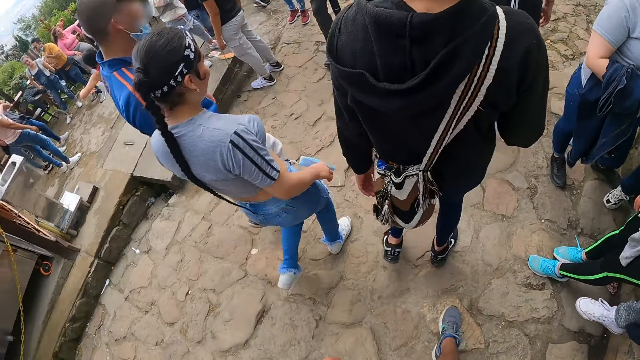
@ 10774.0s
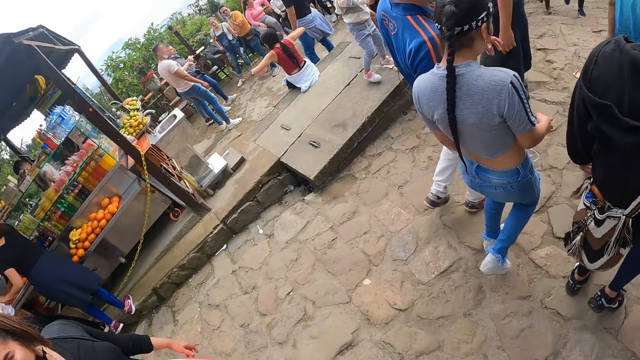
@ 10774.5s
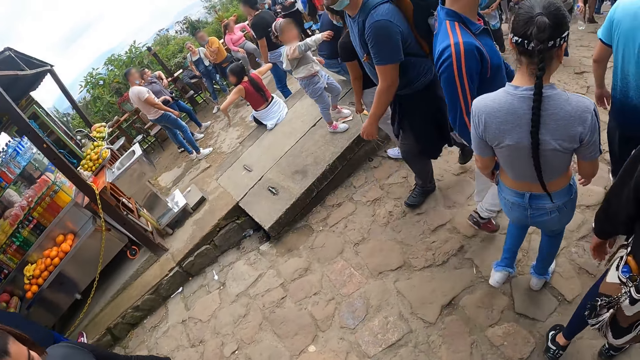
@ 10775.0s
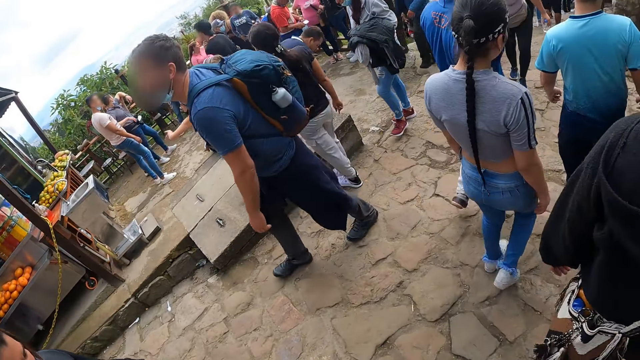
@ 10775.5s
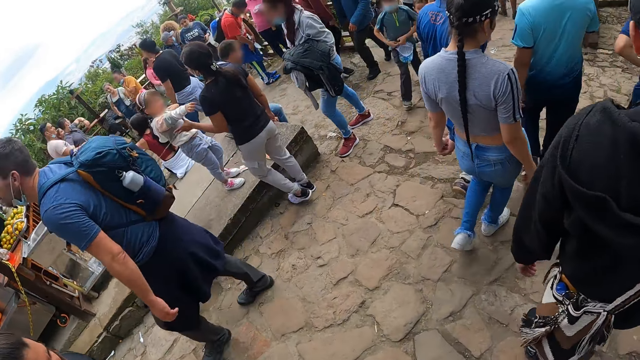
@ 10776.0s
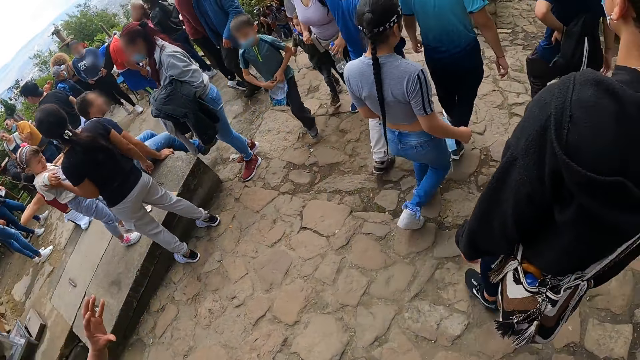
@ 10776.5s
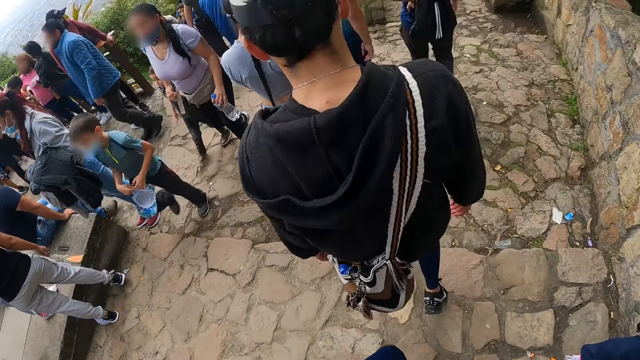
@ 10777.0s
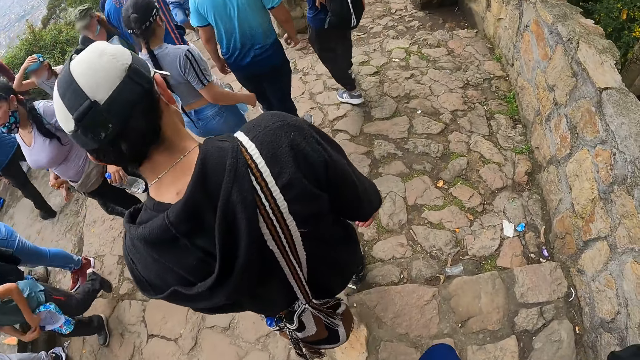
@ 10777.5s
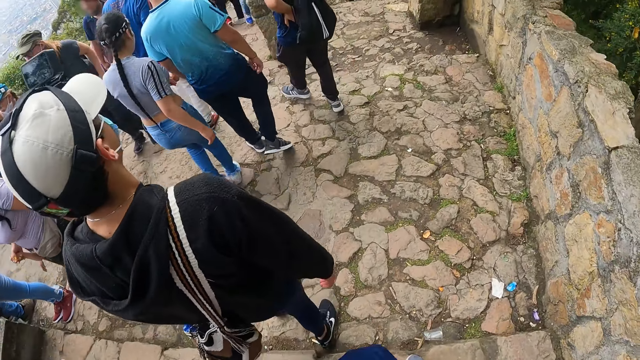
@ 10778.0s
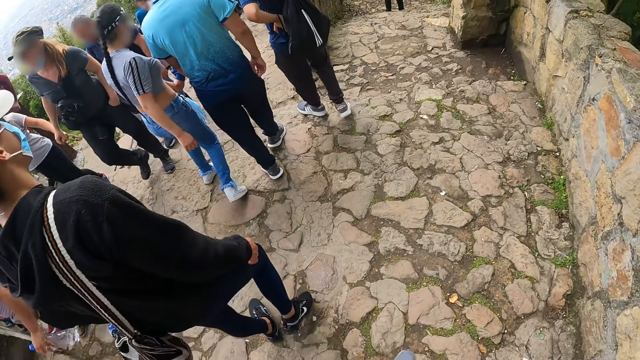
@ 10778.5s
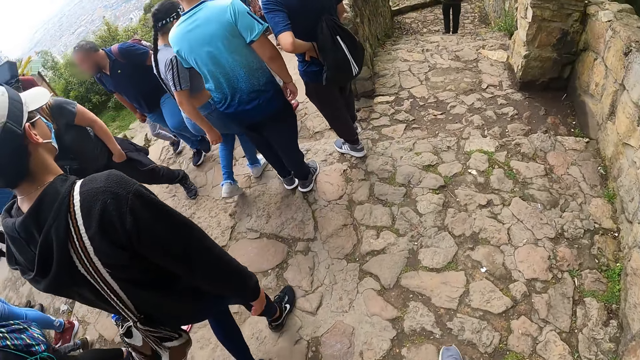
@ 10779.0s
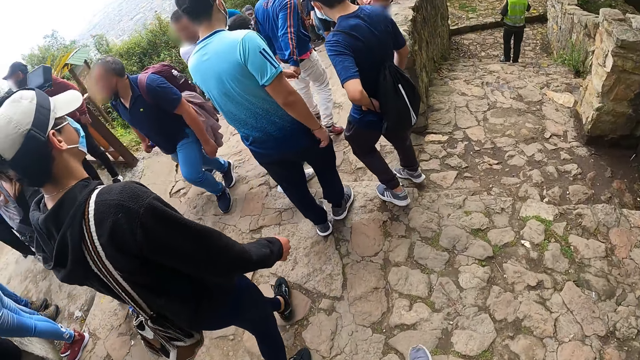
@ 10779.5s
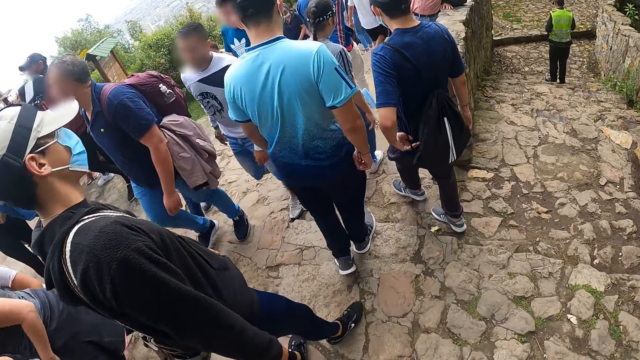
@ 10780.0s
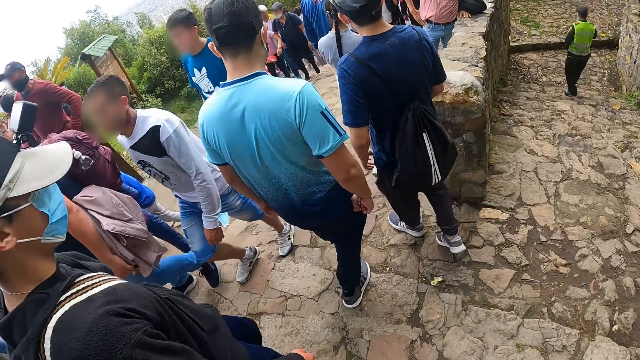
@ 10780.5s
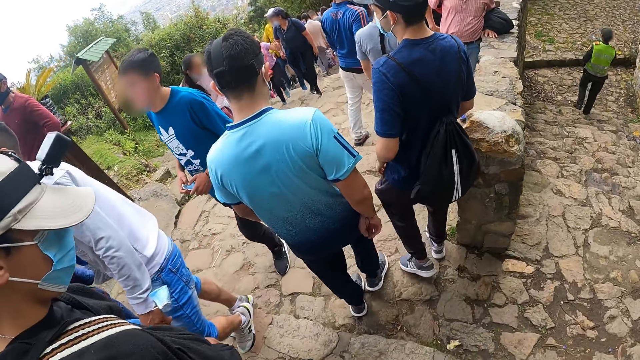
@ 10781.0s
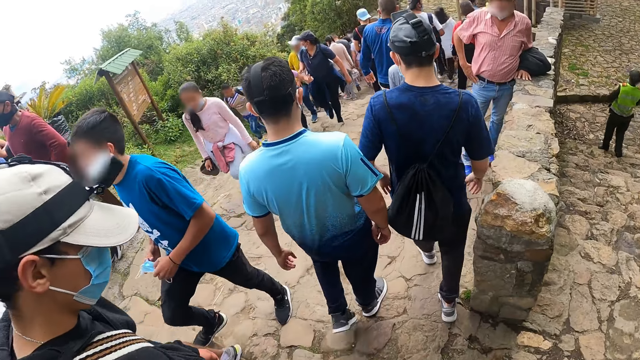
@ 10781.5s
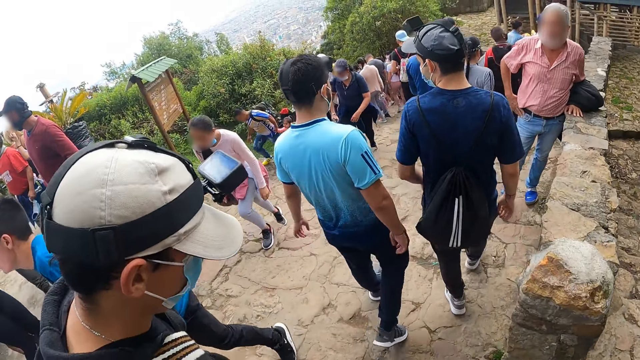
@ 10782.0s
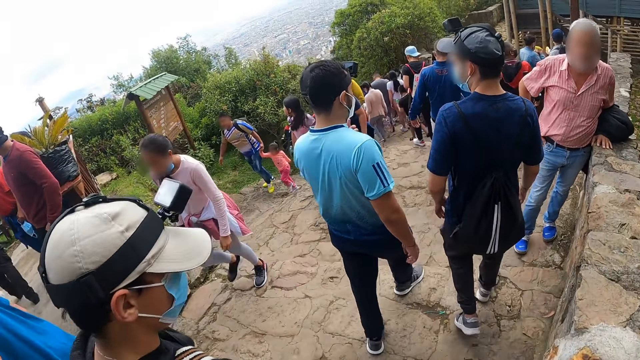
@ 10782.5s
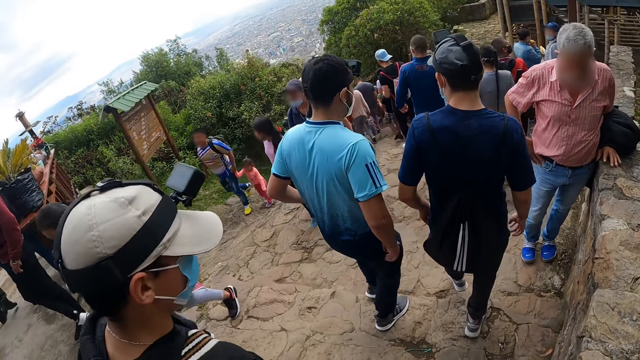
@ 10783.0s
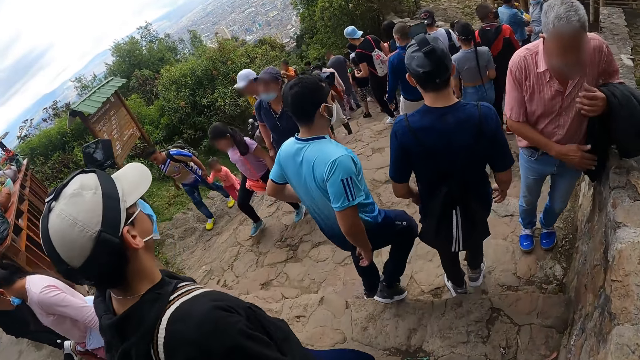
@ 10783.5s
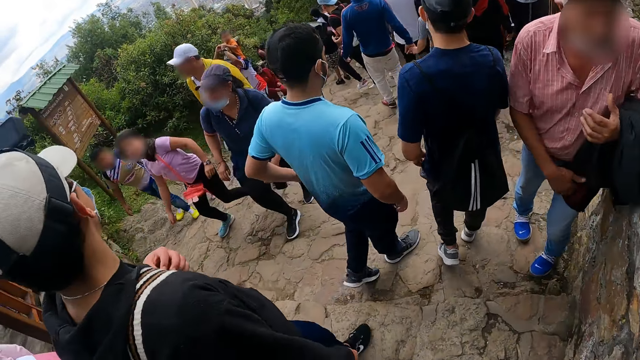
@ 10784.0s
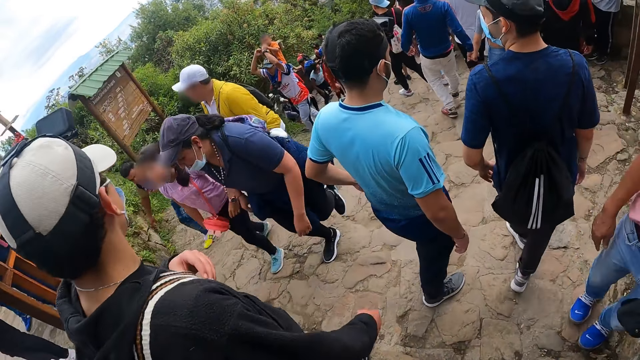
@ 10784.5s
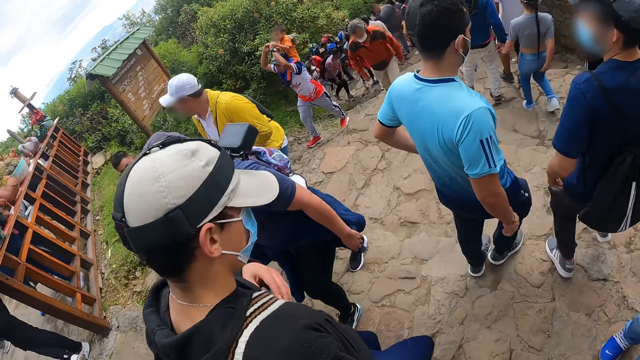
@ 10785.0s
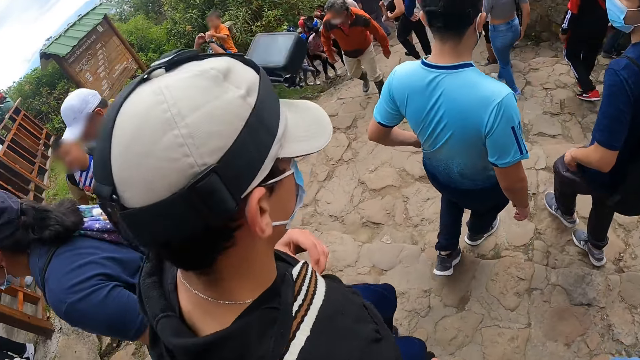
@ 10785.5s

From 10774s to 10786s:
The camera wearer looks around the hill. They walk down the hill. A man walks down the hill. Another man walks down the hill.

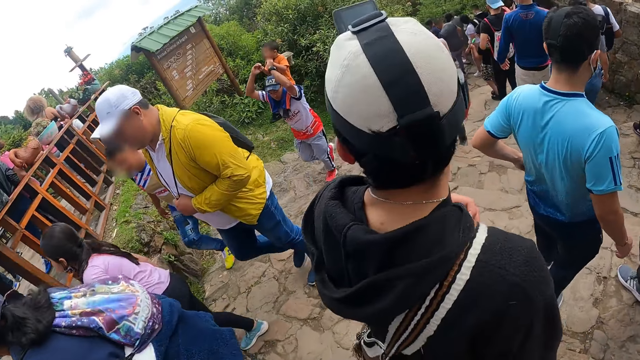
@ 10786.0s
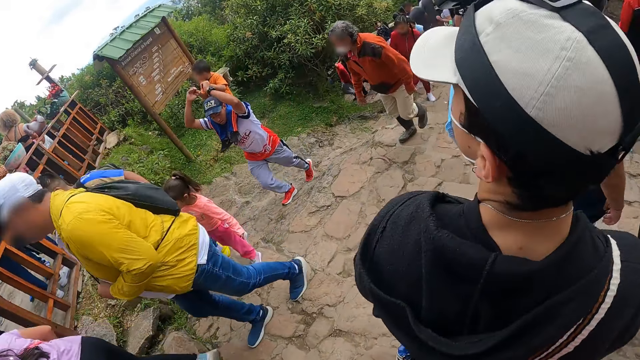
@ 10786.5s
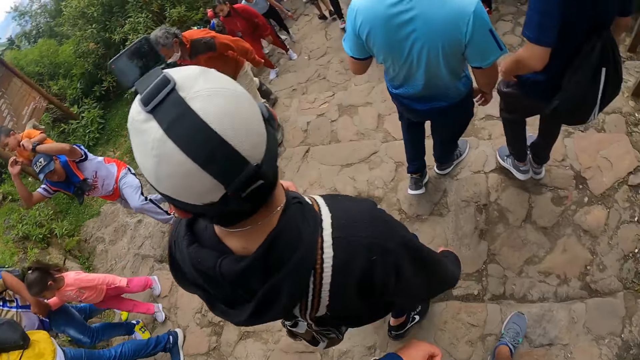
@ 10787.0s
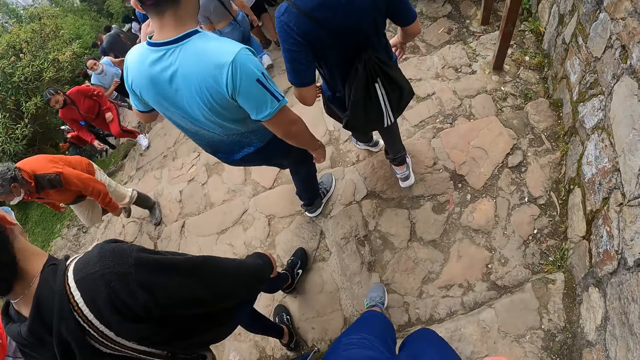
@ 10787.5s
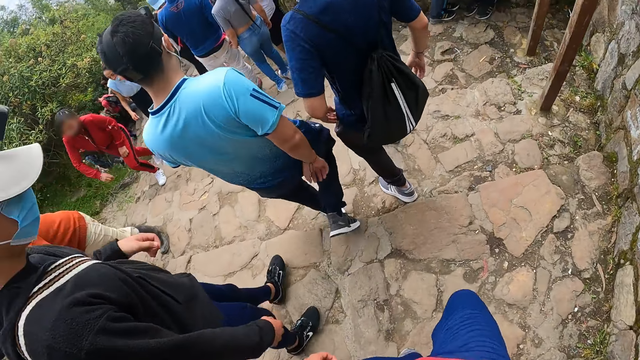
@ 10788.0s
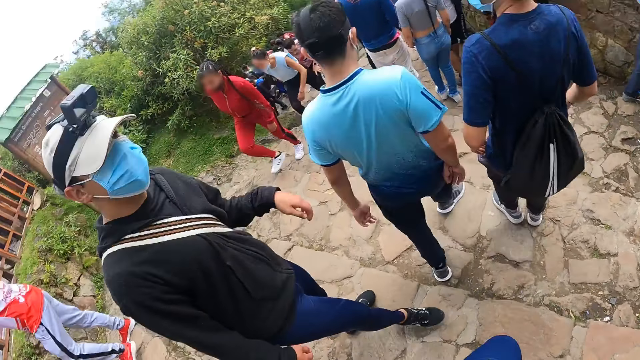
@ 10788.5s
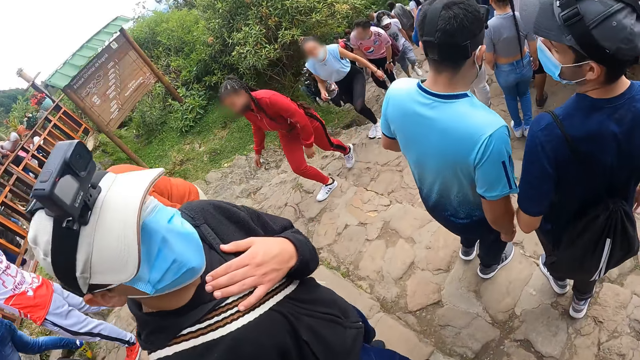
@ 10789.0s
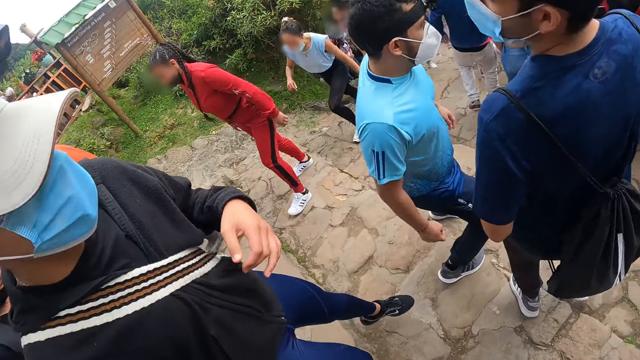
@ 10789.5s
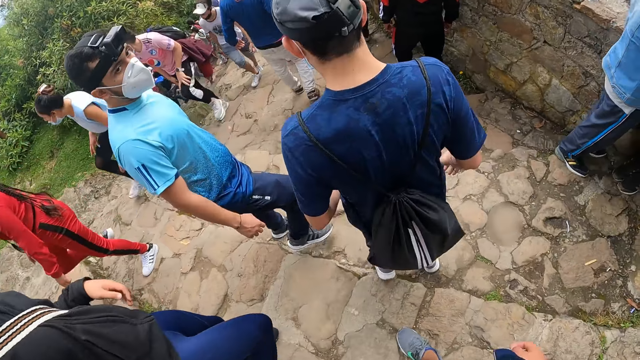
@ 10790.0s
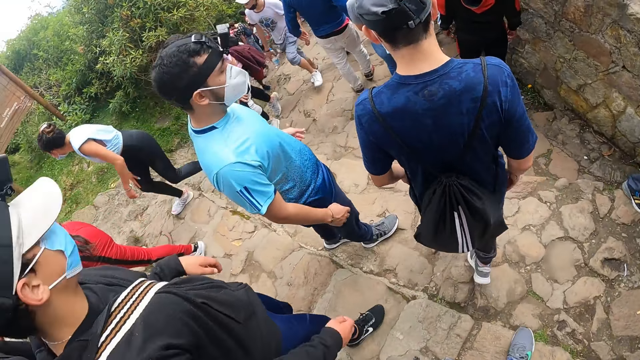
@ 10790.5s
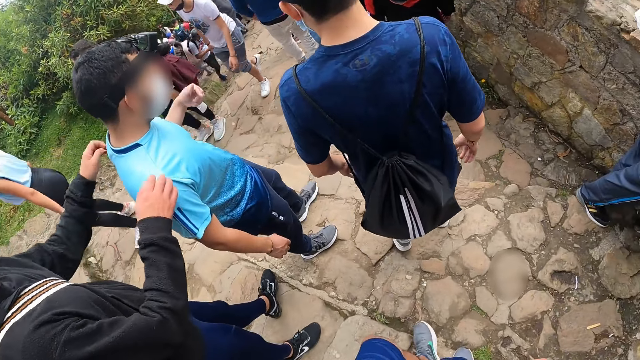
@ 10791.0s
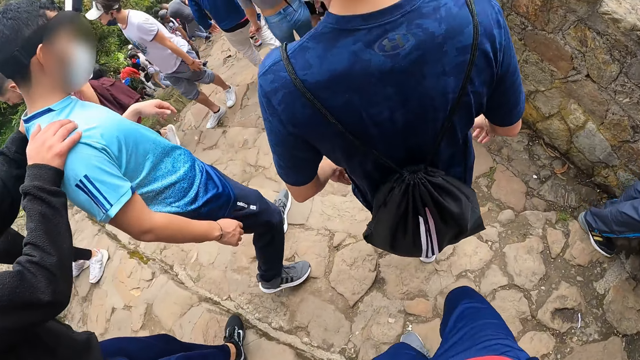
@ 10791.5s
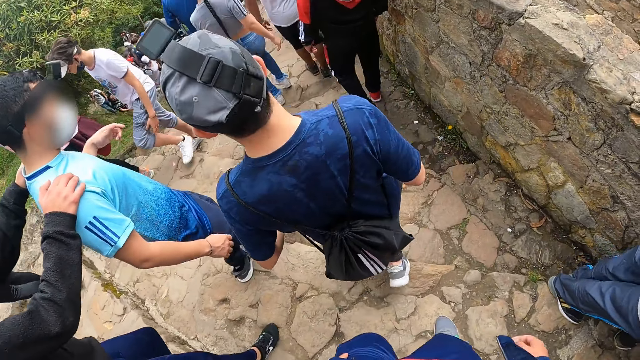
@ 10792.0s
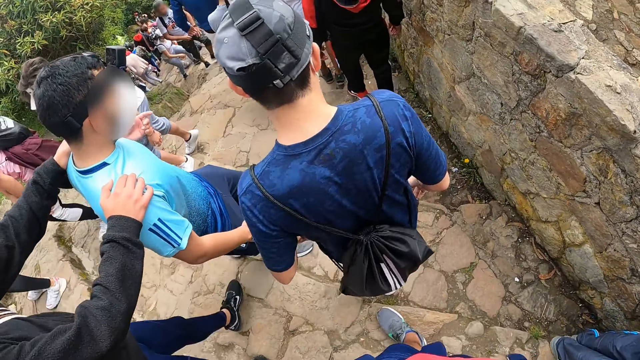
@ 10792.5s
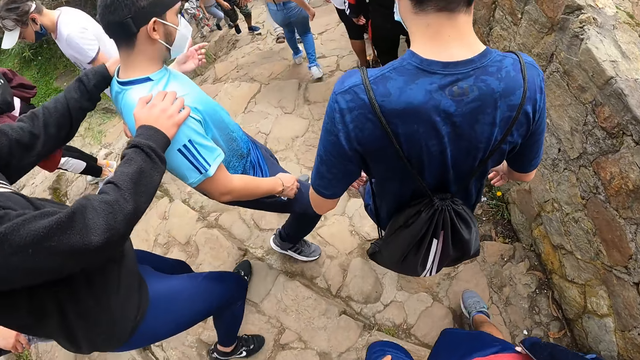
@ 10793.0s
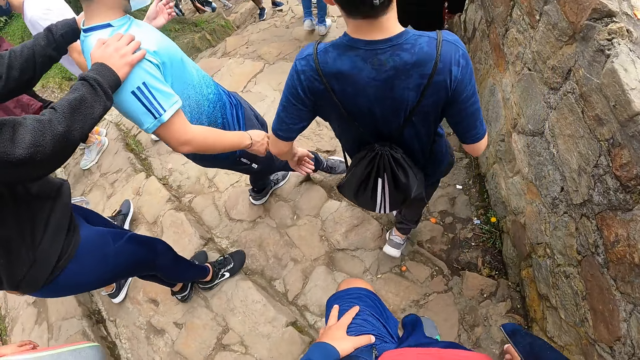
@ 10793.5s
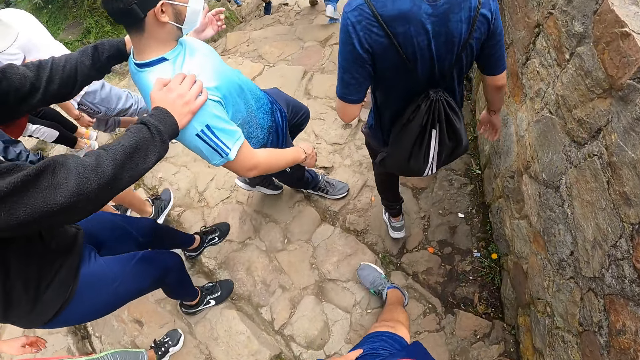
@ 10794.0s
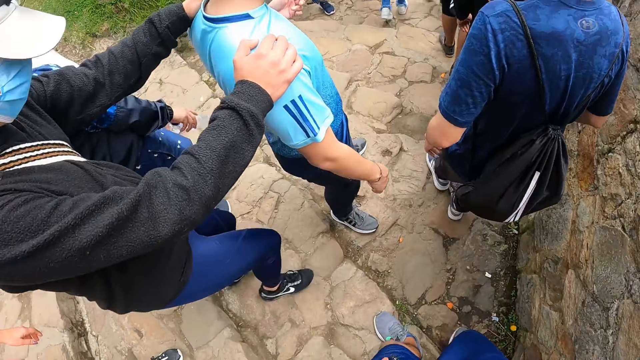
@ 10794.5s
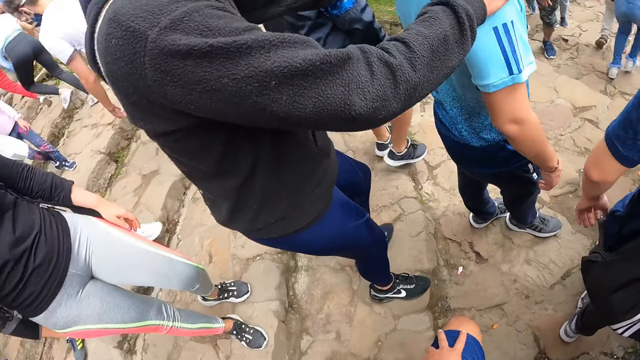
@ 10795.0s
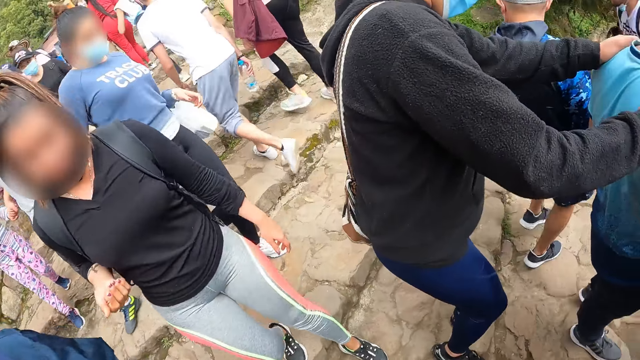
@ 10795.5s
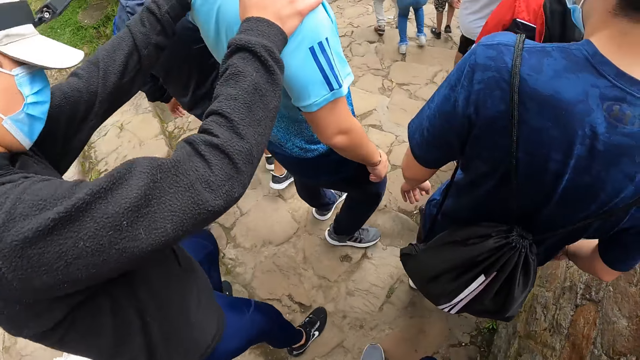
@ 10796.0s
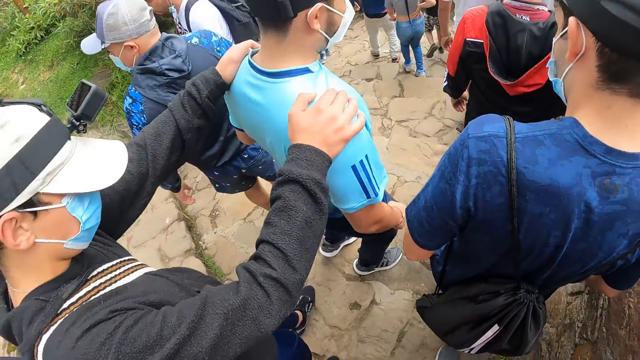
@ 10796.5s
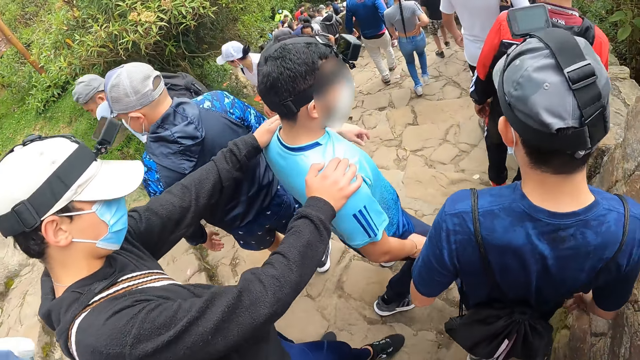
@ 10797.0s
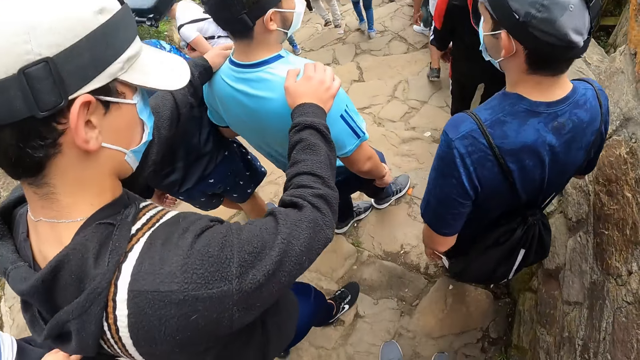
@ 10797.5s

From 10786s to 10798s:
The camera wearer looks around the hill. A man walks down the hill. Another man looks down the hill.
